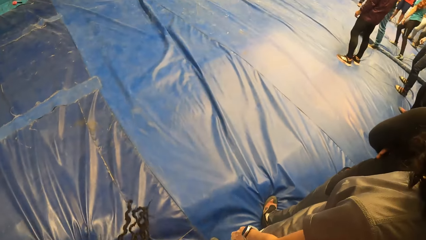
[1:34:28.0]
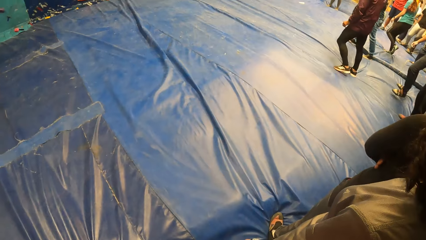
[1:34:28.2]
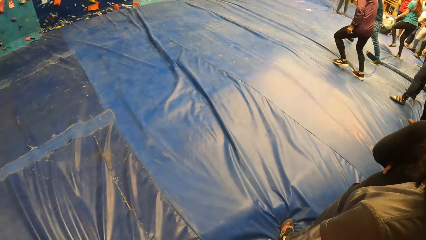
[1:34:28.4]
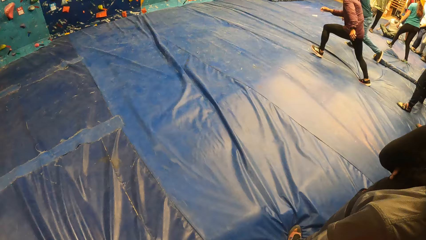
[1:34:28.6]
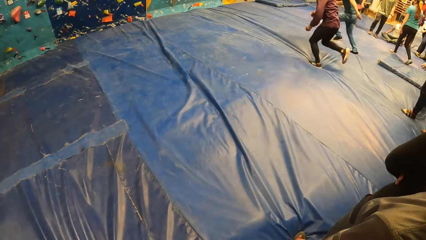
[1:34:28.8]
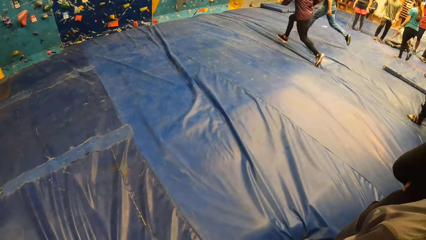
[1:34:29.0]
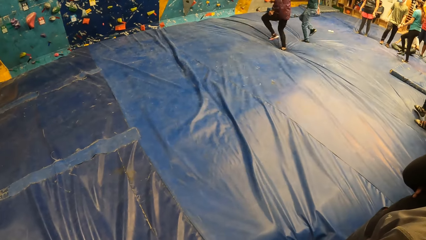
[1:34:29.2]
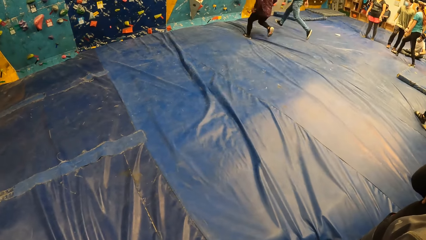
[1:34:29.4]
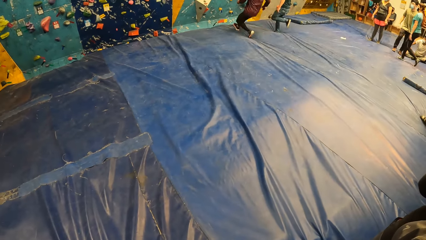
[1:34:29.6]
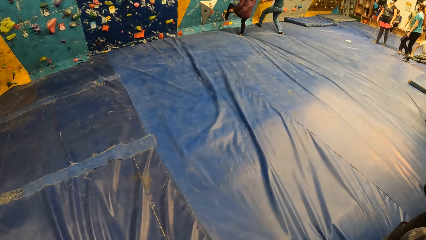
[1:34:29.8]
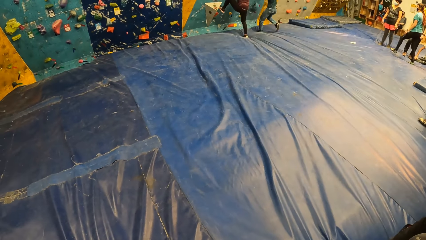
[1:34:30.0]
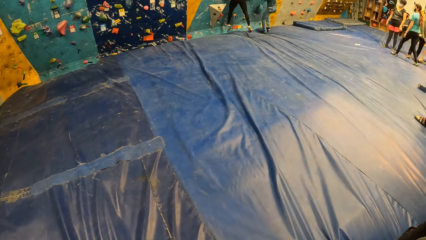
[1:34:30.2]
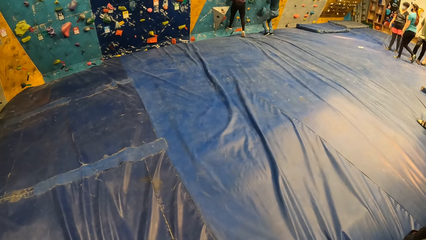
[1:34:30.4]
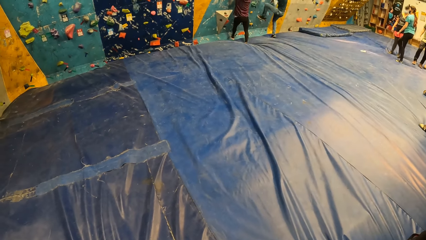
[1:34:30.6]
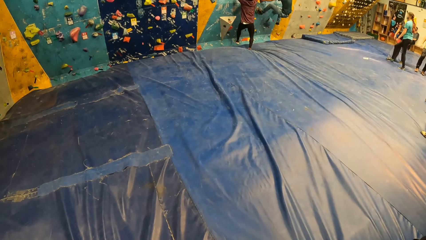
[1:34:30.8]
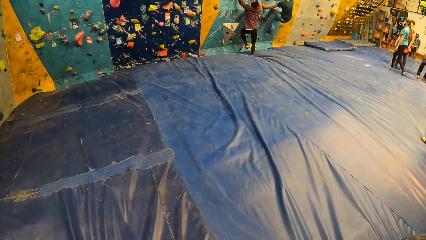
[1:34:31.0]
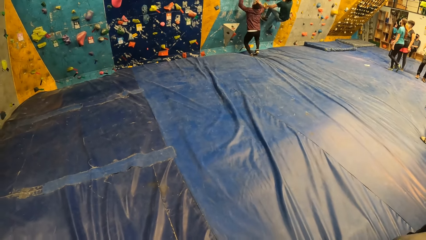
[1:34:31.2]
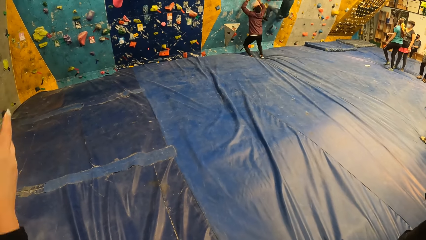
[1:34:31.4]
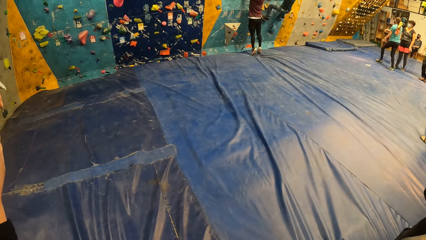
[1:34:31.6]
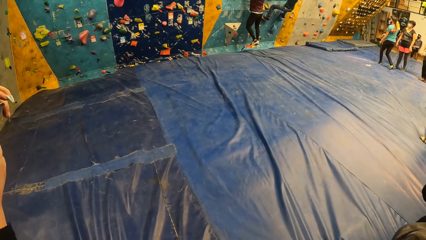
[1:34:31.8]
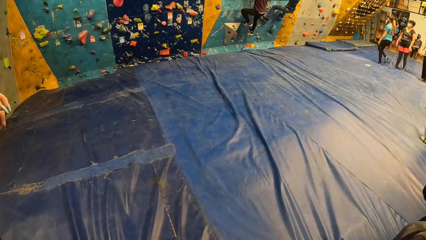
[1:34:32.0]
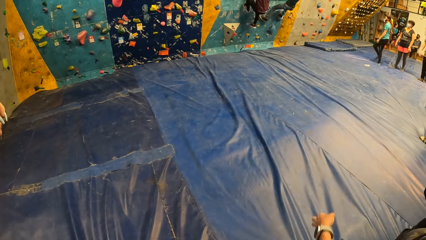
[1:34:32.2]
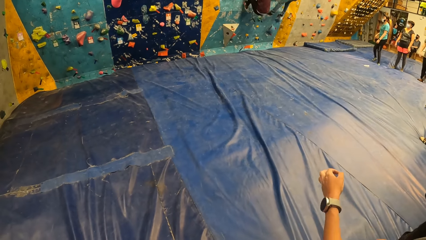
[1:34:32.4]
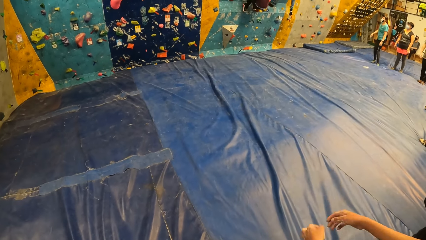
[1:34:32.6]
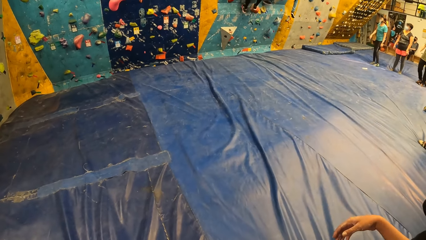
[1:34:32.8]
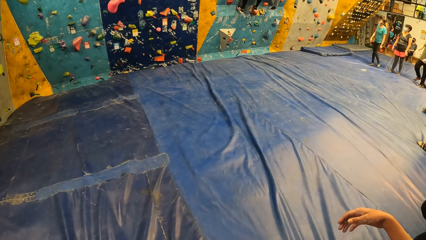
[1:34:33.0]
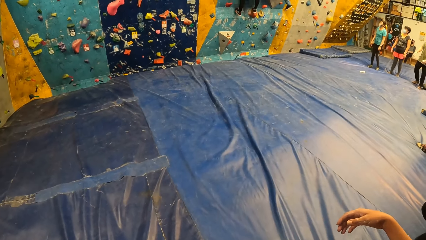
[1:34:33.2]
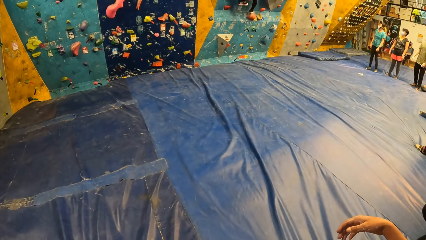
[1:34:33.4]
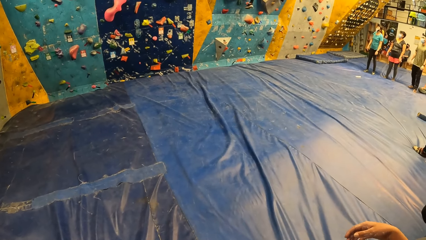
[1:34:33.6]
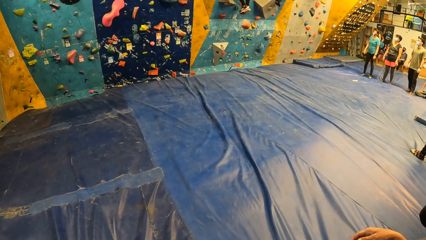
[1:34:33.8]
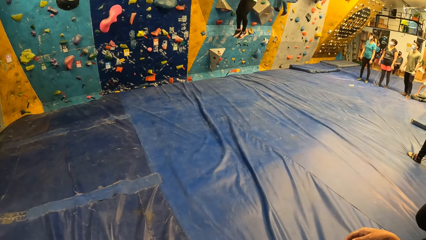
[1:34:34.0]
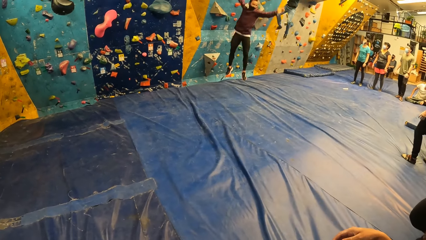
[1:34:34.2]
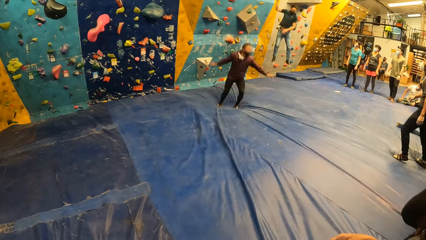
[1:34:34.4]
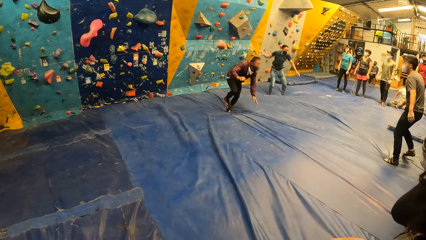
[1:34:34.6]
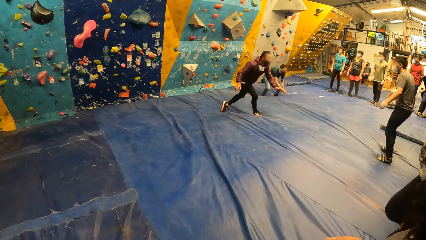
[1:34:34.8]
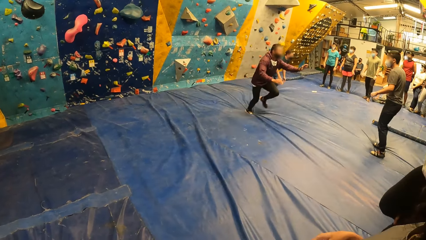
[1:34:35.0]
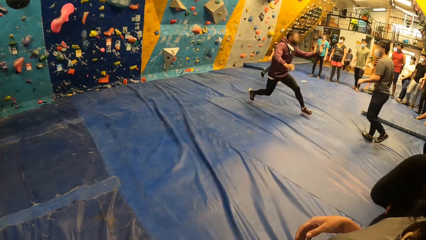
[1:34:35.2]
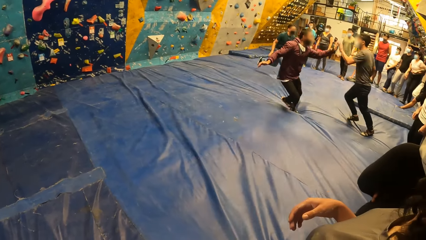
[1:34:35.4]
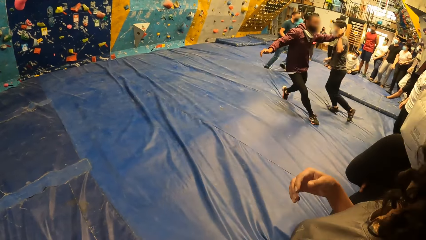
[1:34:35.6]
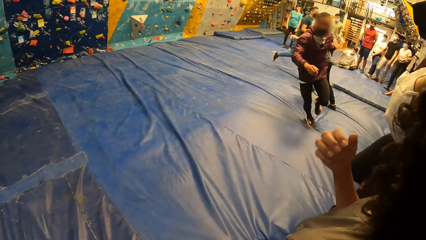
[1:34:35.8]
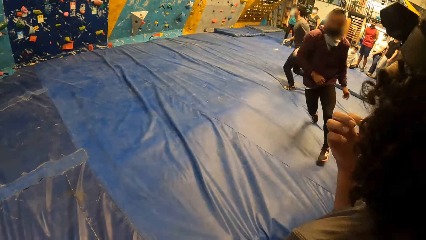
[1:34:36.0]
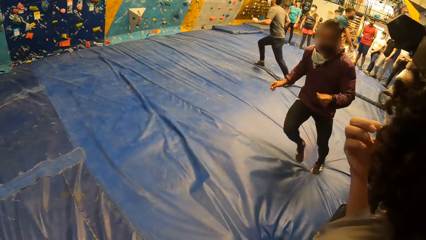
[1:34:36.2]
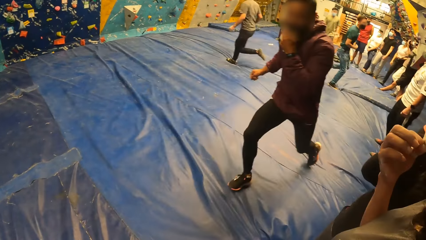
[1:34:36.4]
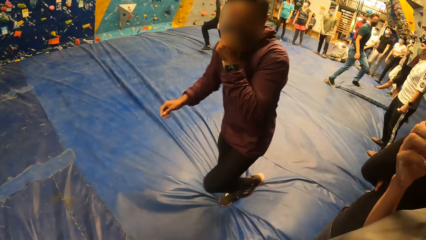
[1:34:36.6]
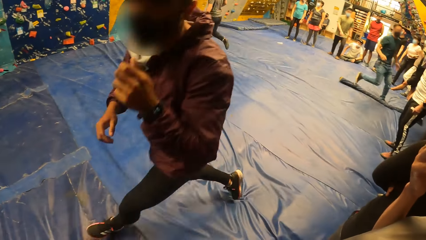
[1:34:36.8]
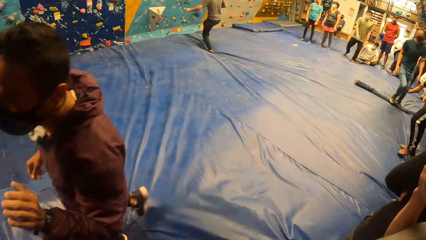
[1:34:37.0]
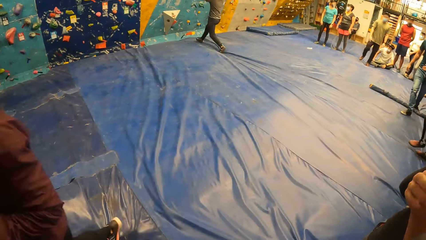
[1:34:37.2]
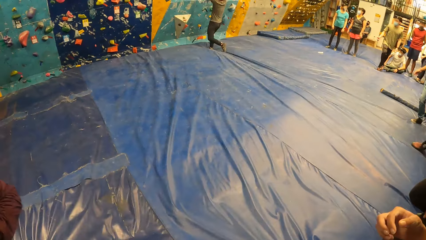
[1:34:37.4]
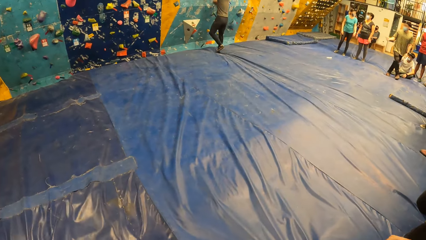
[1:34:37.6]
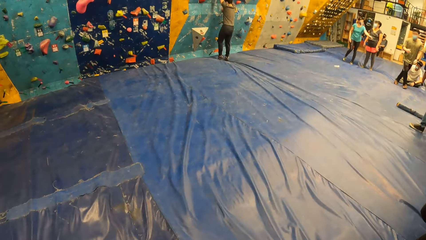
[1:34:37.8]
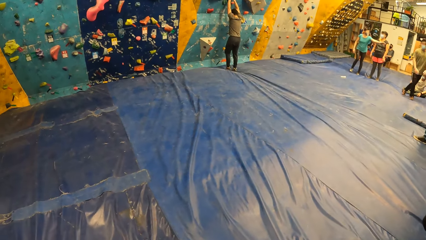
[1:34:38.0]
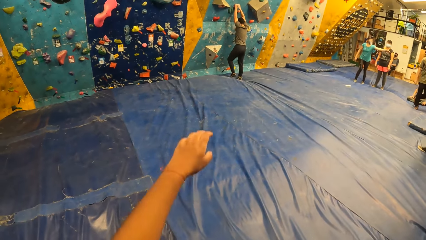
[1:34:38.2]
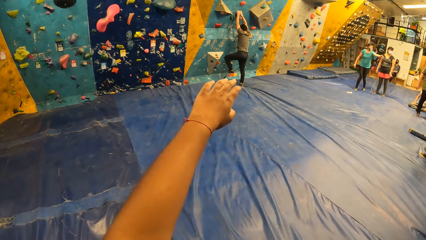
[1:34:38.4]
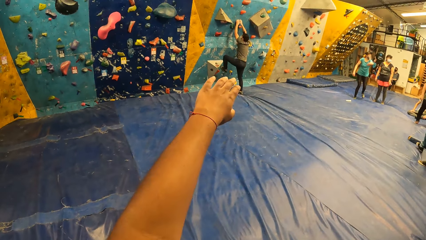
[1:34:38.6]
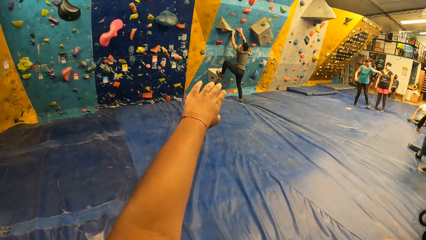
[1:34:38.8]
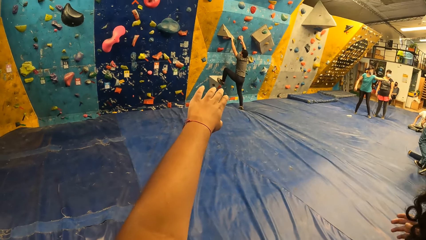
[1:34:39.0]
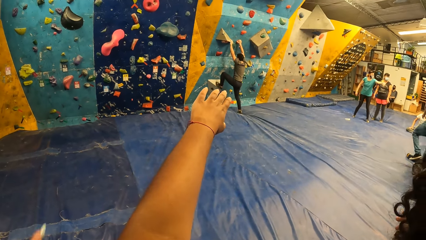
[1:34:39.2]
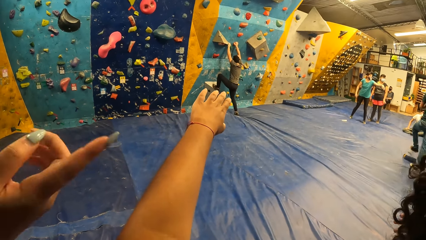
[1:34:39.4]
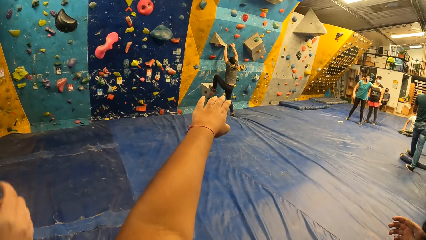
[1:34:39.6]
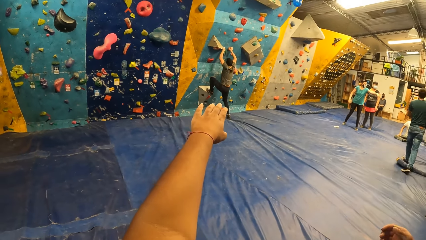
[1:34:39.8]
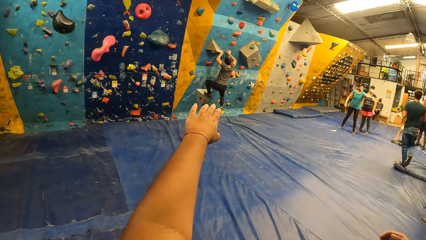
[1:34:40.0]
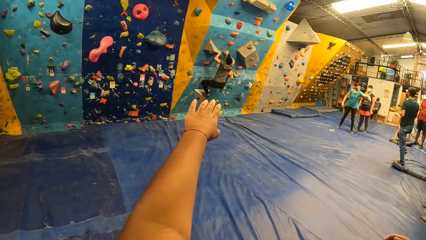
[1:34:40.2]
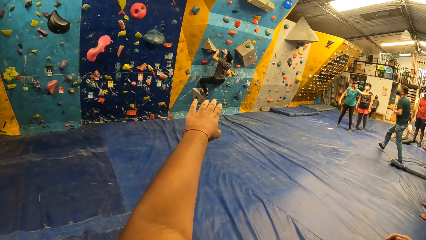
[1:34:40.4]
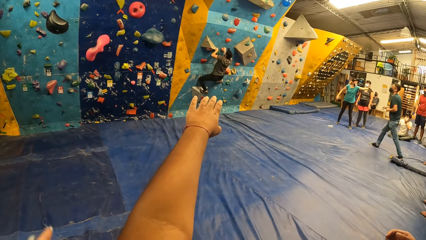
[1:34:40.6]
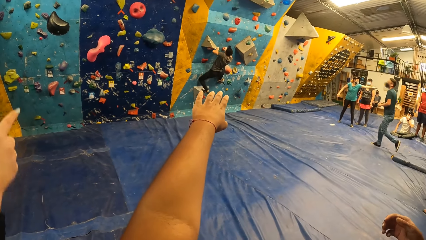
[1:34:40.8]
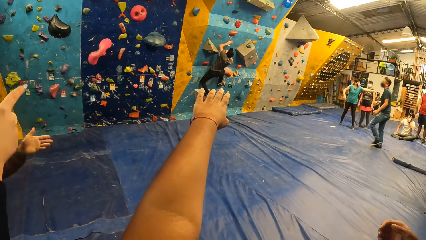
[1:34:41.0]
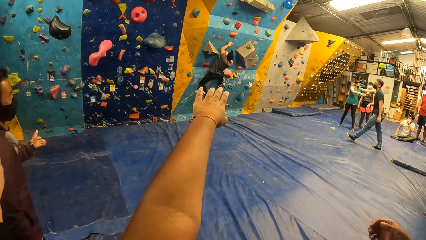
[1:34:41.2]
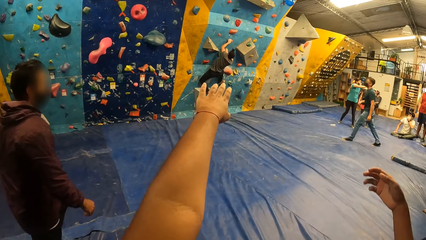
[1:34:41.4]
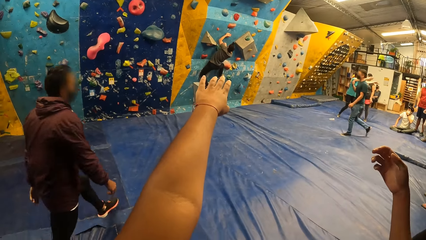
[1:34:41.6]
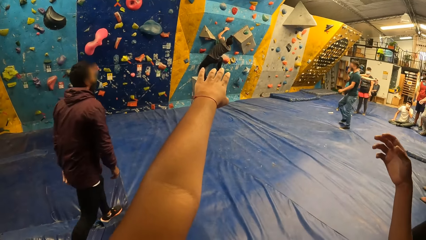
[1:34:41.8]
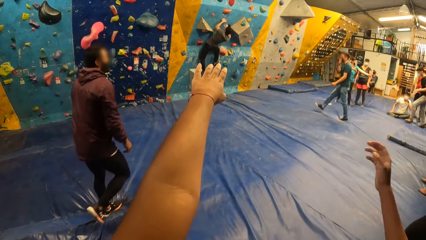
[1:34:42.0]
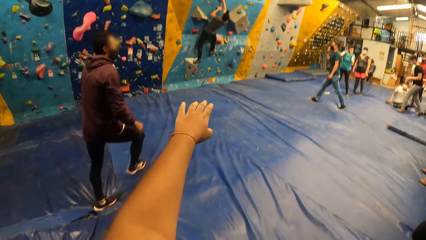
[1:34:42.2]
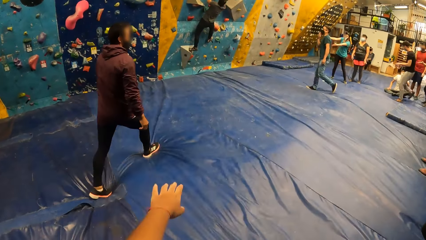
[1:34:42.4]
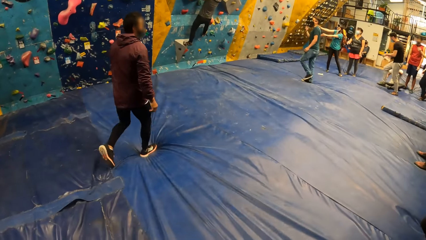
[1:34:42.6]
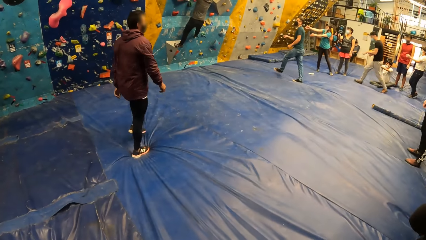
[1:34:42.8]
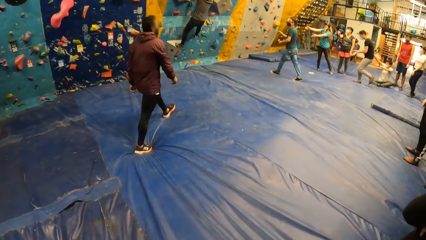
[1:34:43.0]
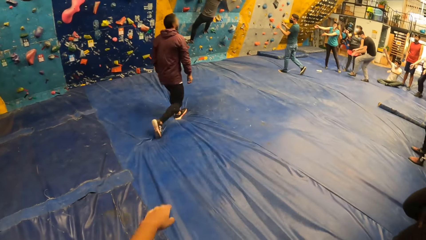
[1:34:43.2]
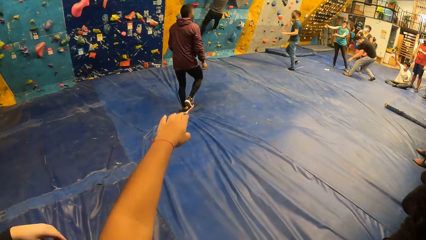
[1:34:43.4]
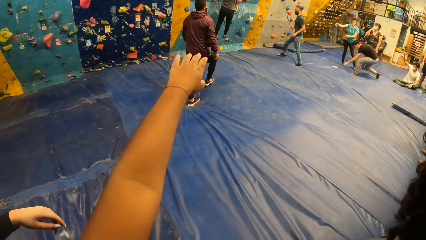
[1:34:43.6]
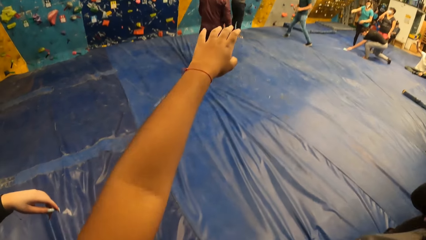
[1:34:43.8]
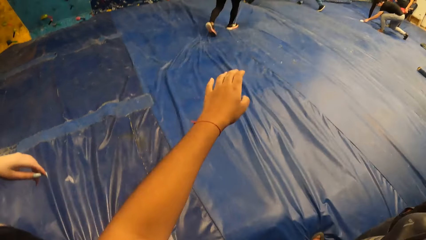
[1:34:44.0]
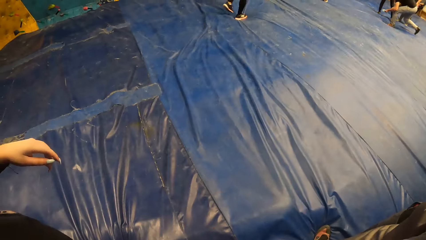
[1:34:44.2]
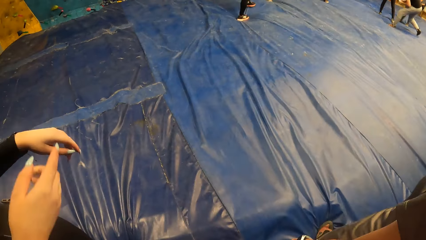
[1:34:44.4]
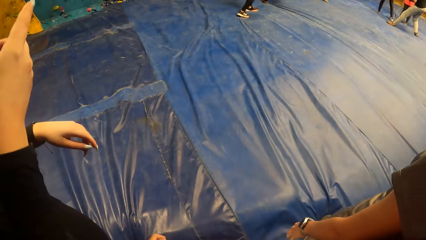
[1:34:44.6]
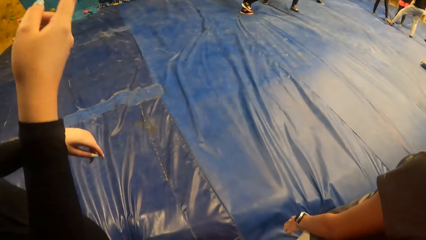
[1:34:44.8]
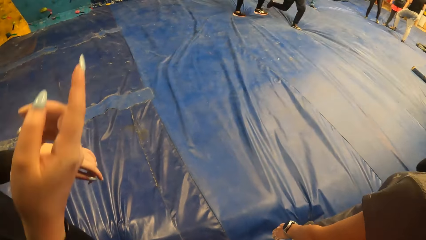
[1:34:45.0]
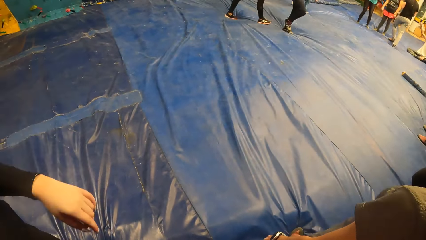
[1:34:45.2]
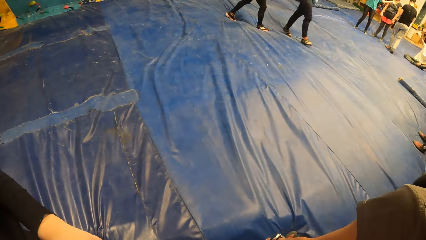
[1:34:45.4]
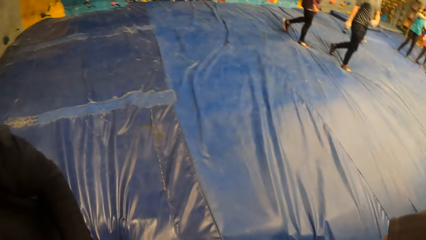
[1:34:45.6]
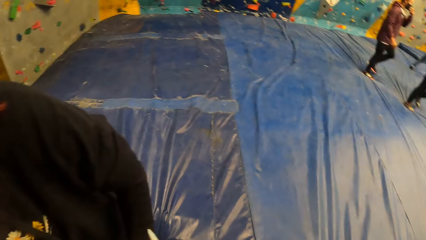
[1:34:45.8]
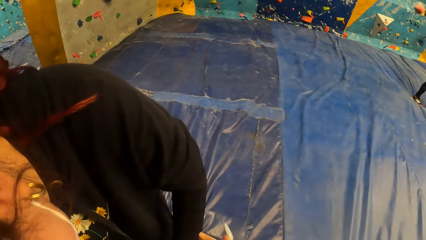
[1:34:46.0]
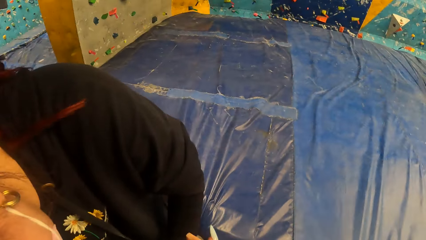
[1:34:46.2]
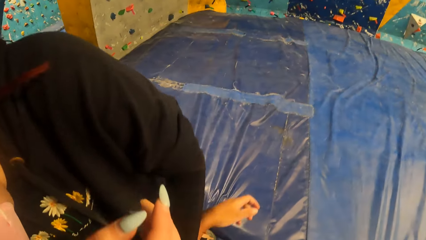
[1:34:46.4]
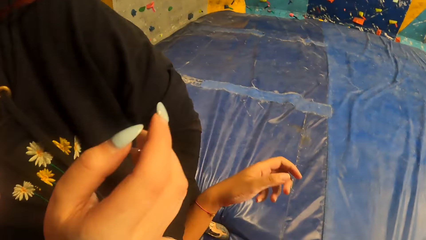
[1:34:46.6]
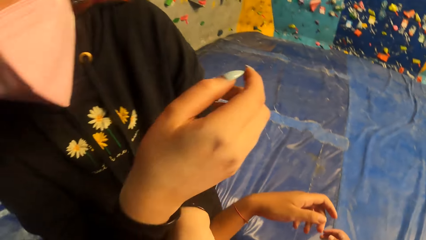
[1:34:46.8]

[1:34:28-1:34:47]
The camera wearer watches the climbing wall. They raise a hand. They watch the climbing wall. They raise a hand.
